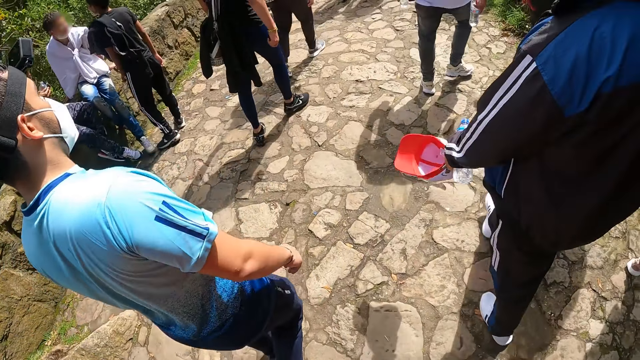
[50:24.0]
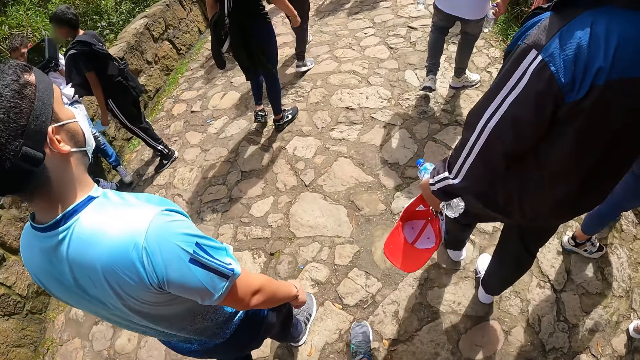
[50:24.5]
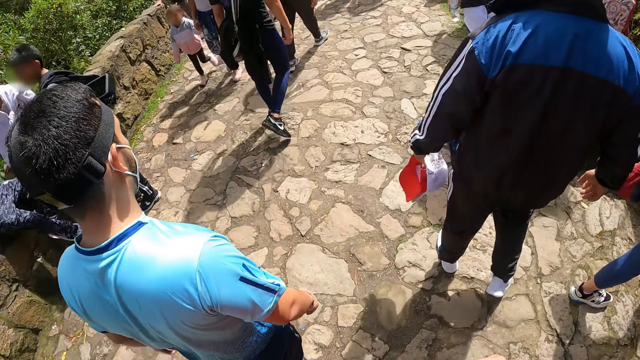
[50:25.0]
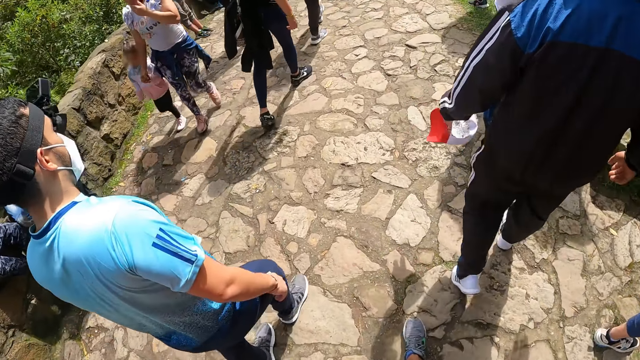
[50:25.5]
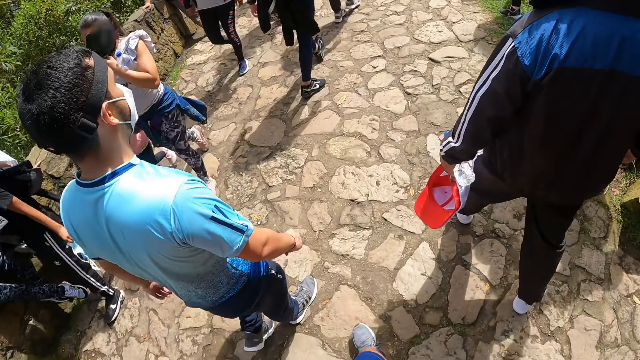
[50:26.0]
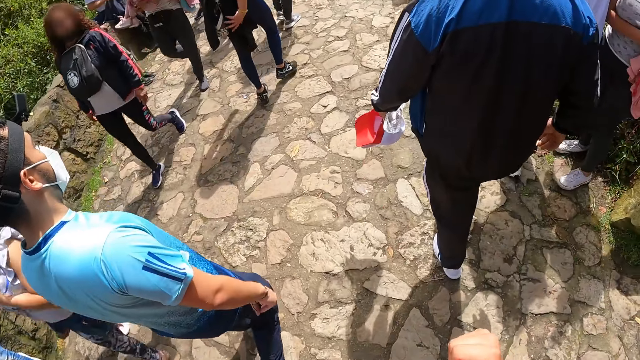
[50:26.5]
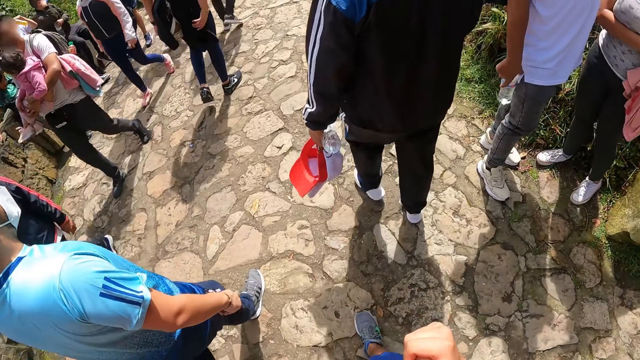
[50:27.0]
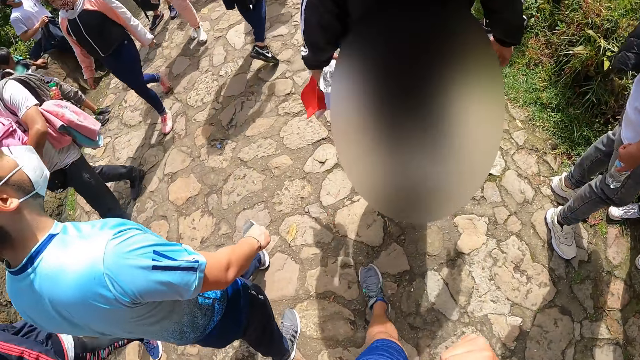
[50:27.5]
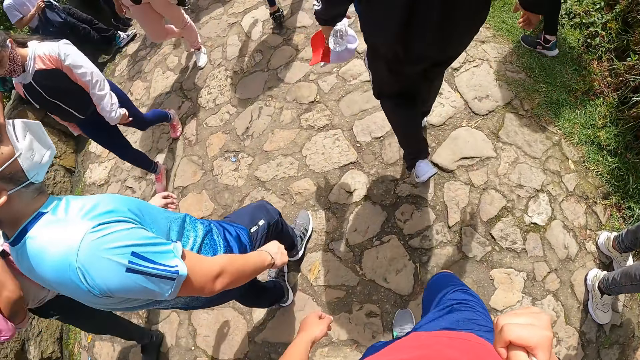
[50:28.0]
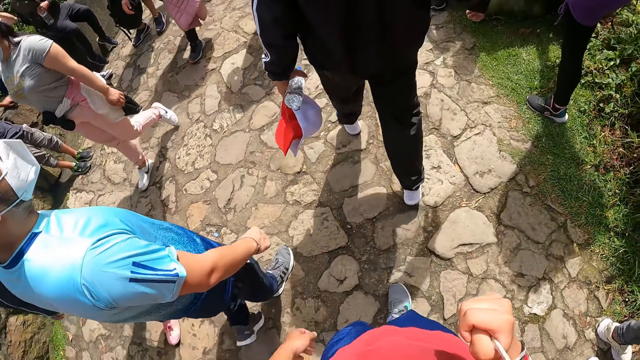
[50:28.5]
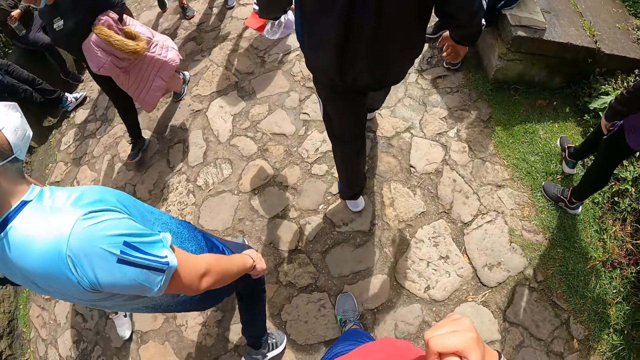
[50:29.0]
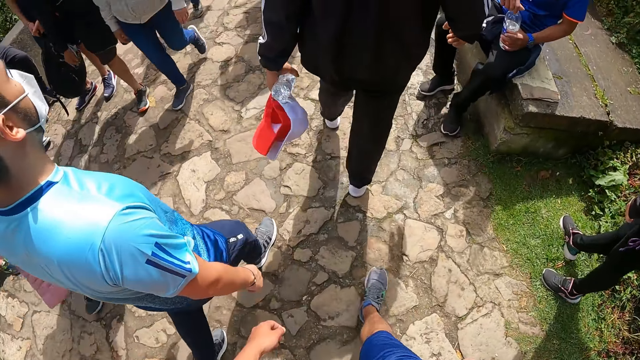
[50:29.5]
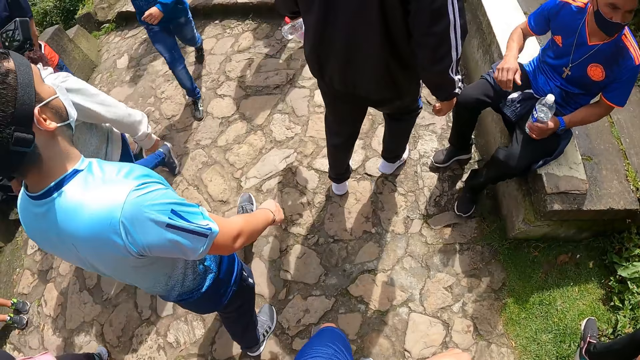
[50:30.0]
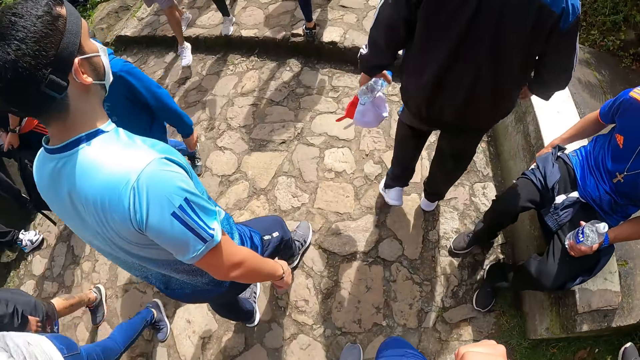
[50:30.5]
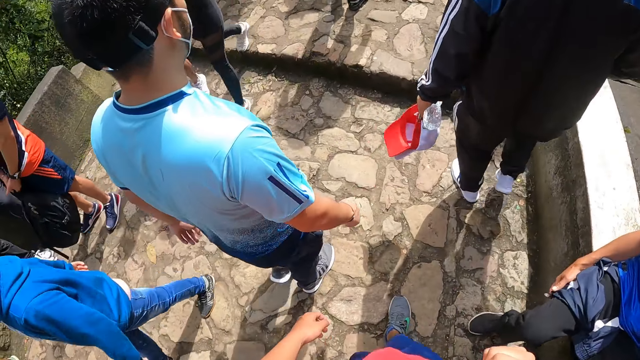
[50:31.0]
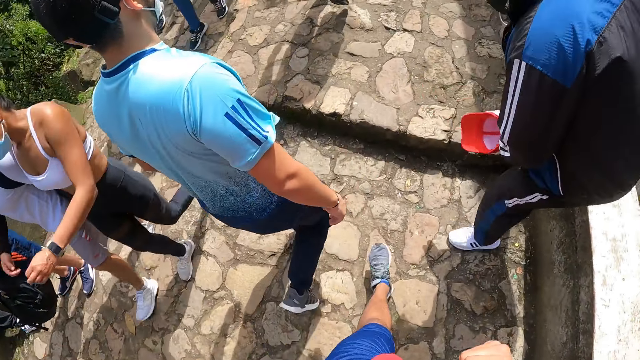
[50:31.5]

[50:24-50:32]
The camera wearer walks on the pavement.

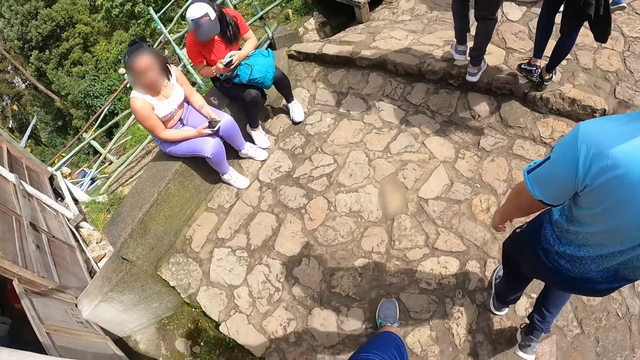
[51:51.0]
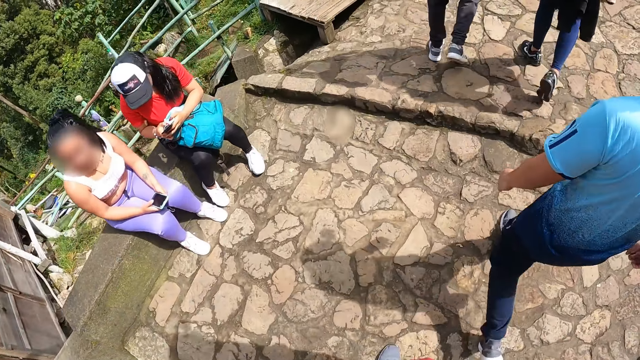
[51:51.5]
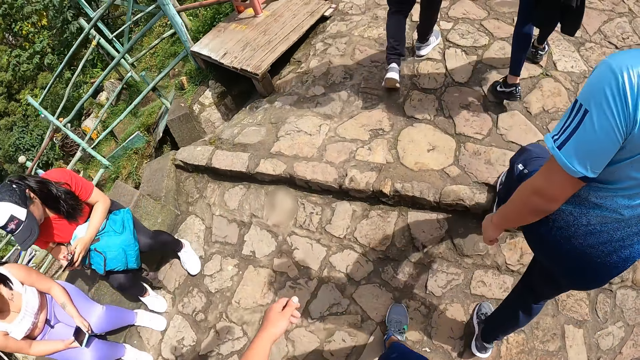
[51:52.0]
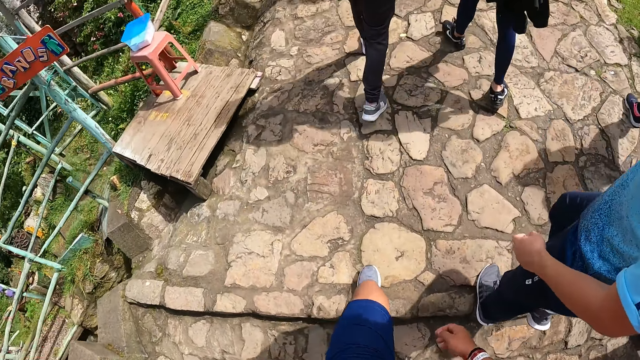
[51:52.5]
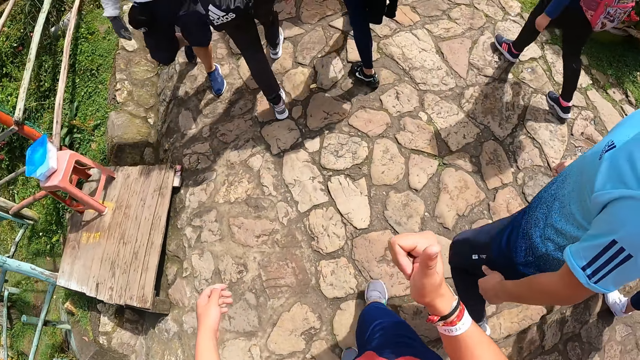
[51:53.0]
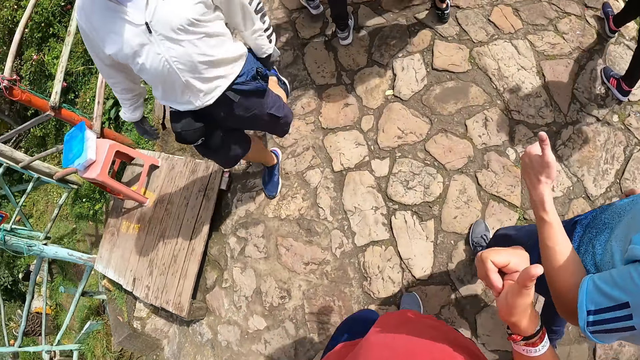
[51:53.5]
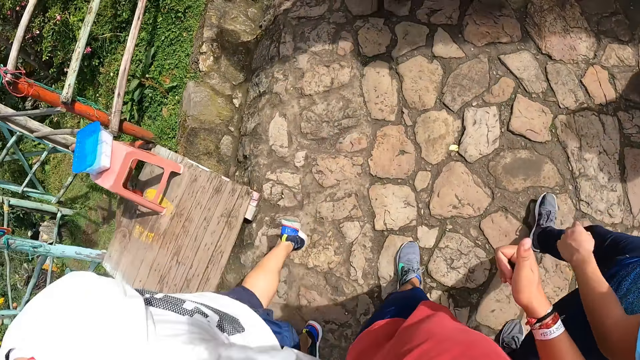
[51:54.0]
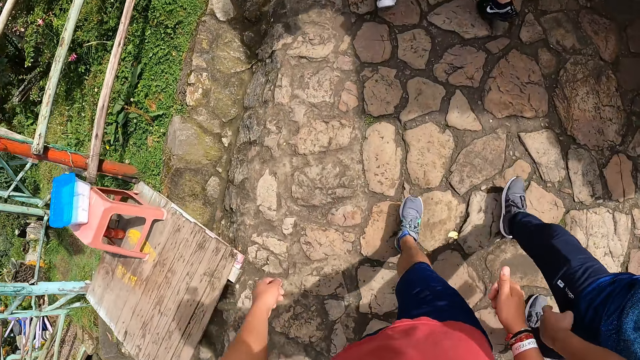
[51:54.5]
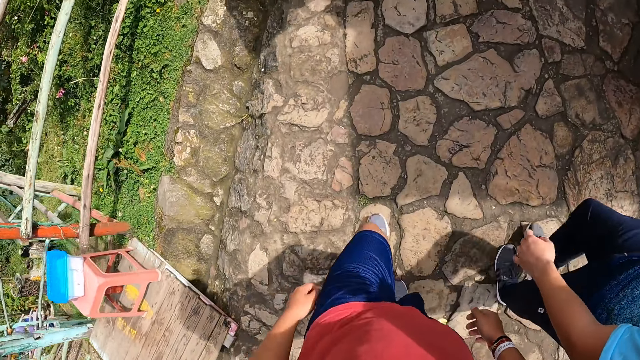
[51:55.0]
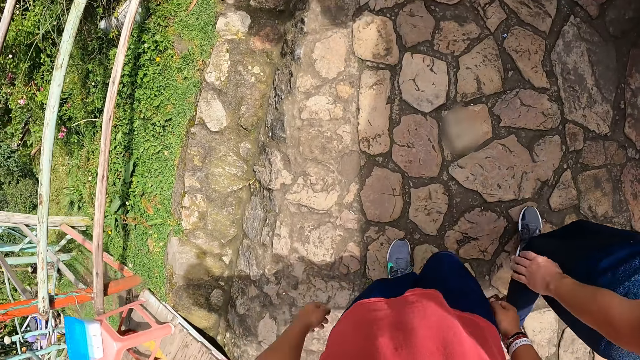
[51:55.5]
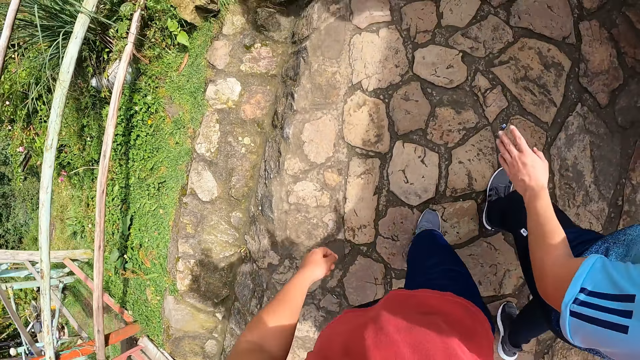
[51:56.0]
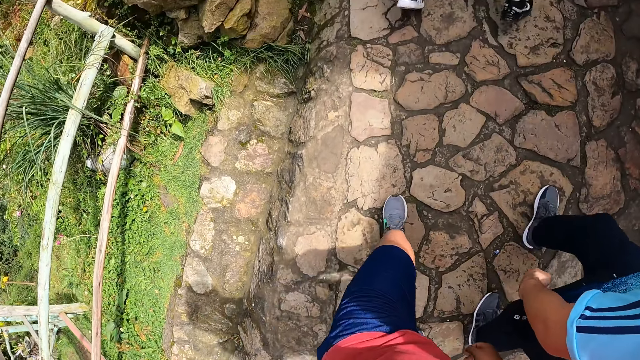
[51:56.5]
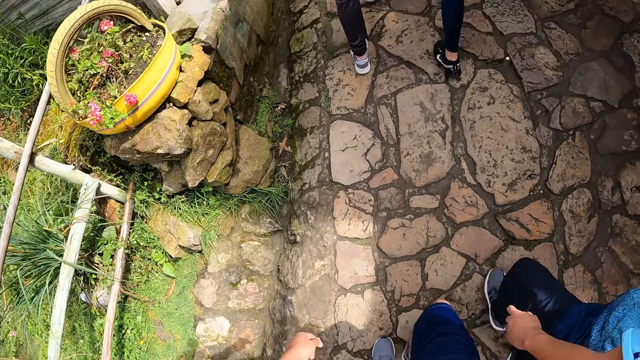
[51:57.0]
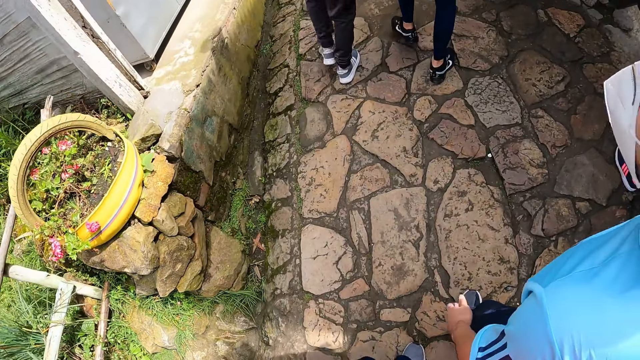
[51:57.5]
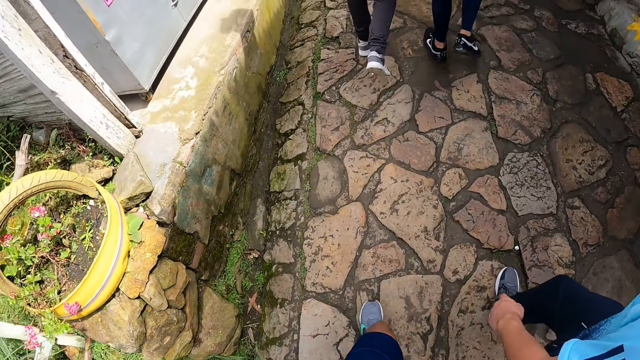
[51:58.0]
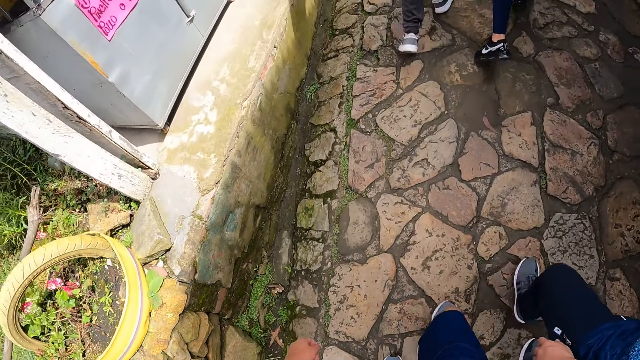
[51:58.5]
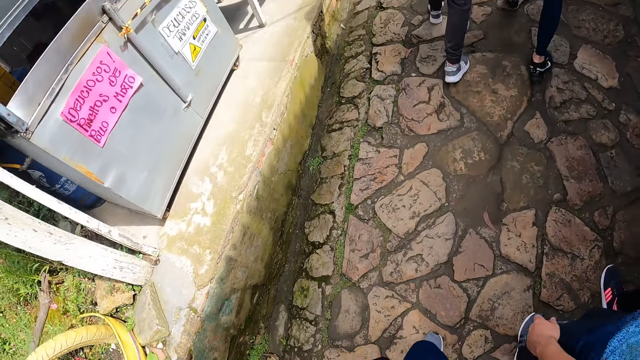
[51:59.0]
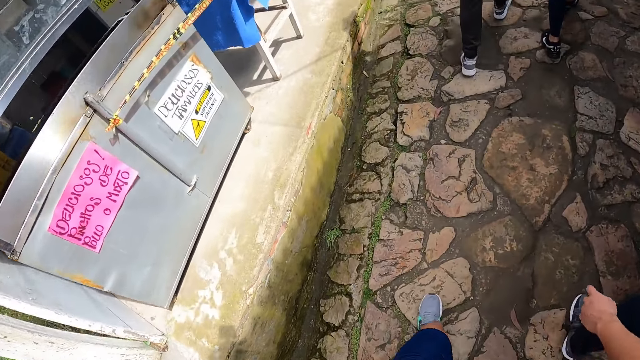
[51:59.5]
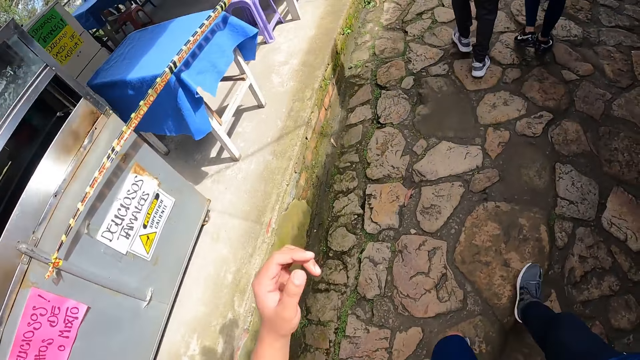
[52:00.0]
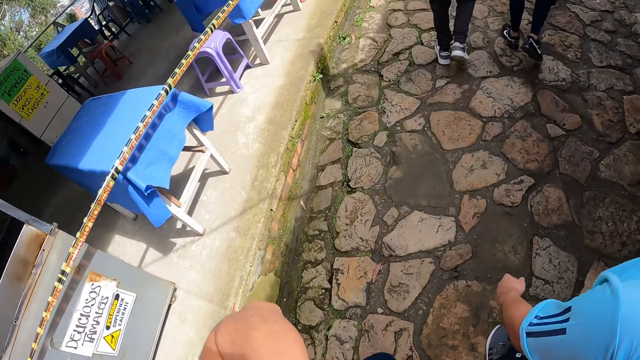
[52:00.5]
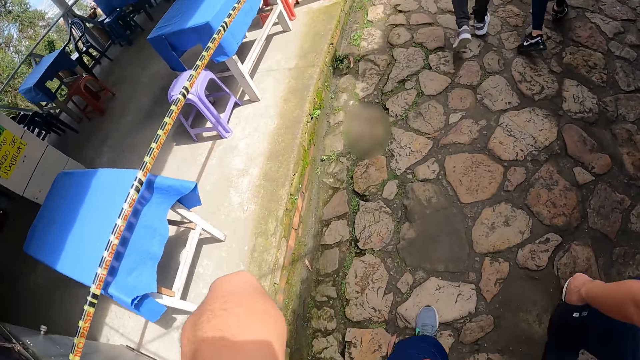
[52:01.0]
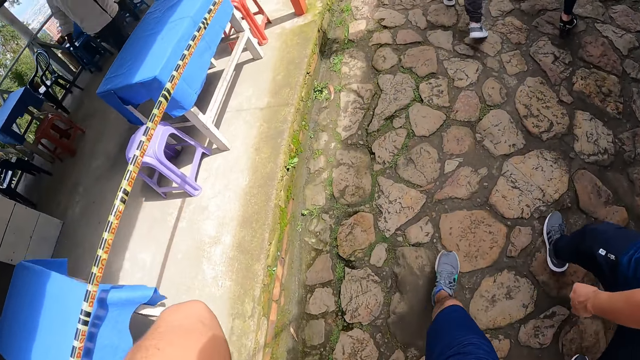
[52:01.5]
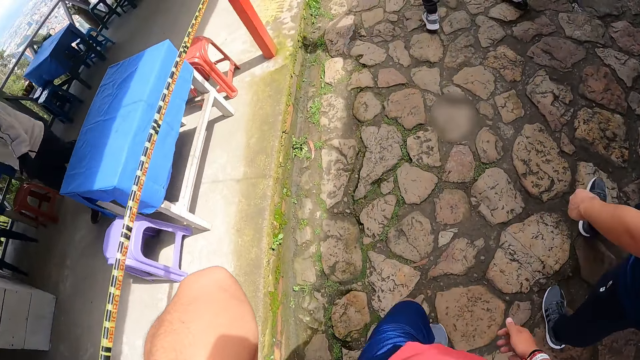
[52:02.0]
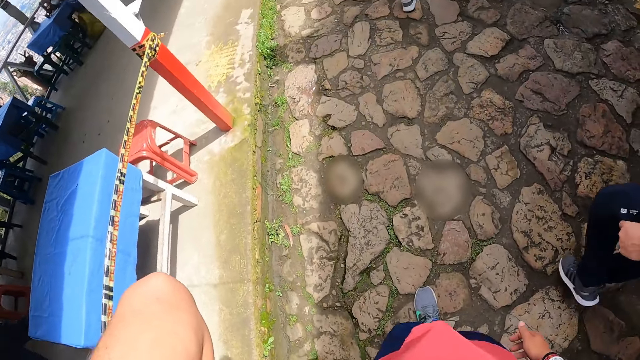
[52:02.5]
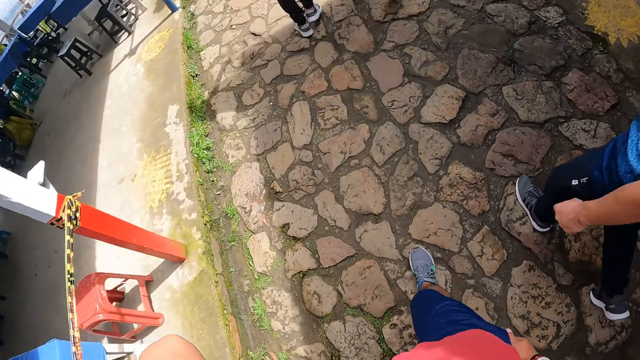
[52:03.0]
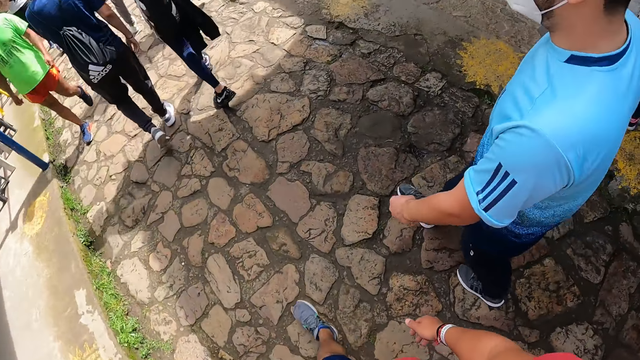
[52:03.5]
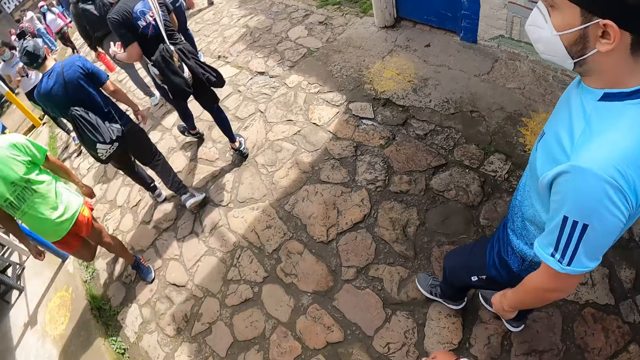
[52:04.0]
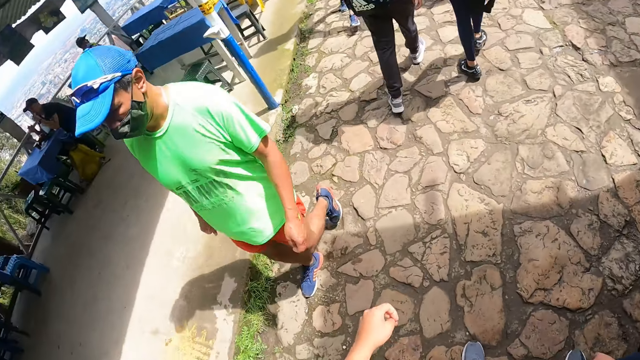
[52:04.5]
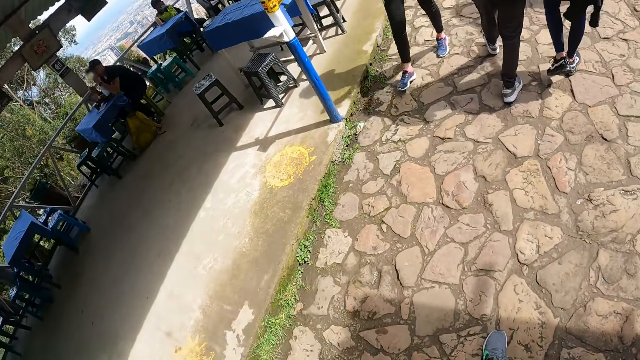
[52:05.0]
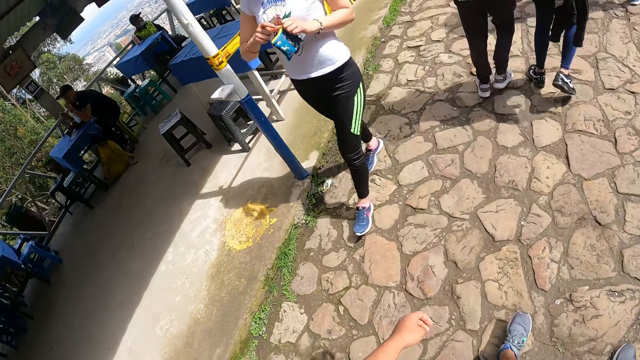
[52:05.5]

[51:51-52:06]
The camera wearer interacts with a man. They talk with the man. They walk on the pavement.
